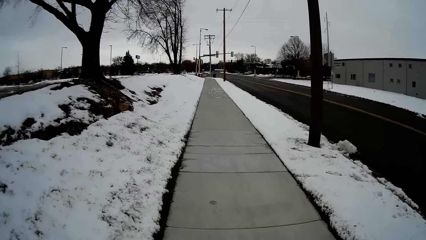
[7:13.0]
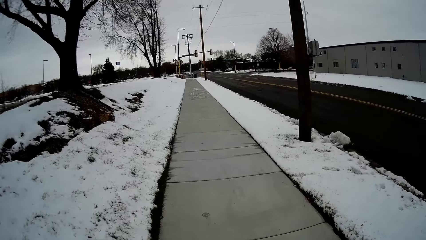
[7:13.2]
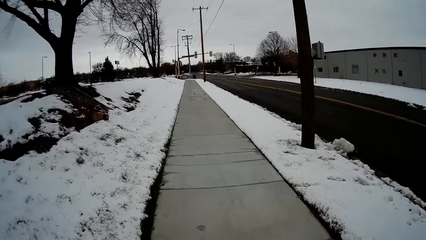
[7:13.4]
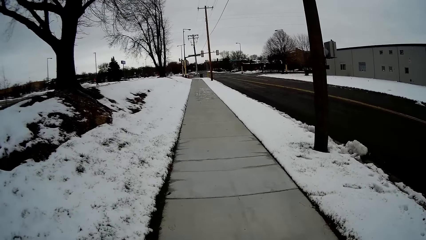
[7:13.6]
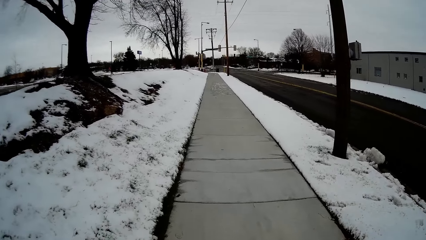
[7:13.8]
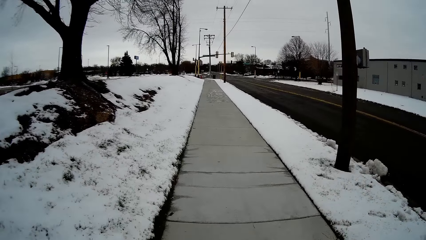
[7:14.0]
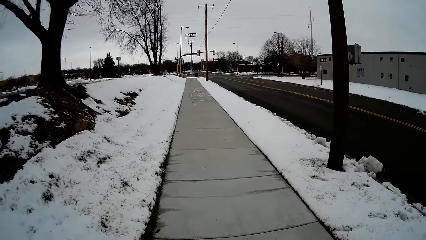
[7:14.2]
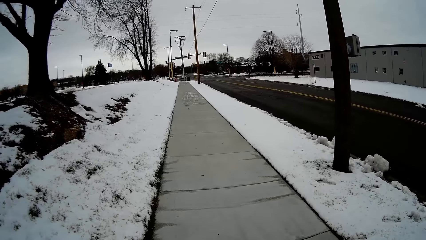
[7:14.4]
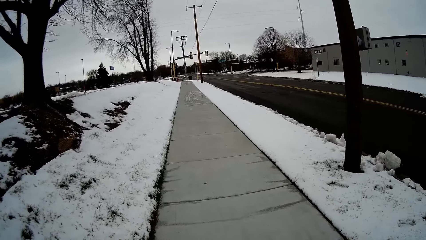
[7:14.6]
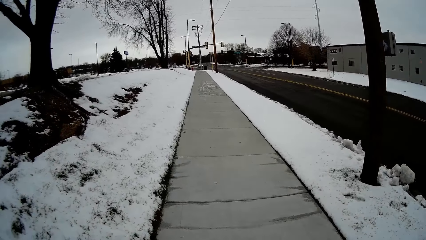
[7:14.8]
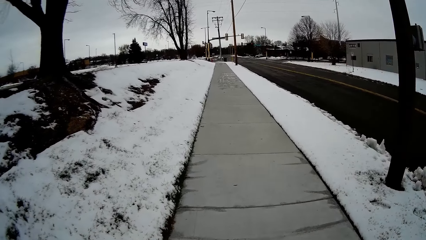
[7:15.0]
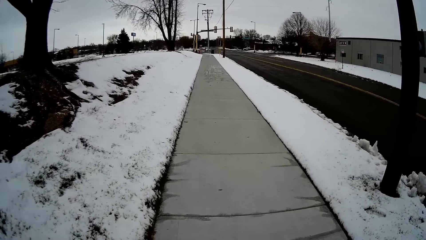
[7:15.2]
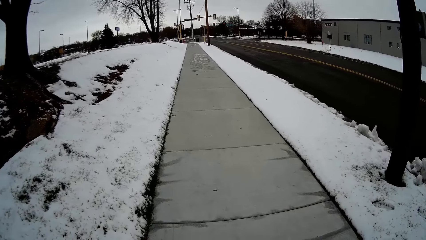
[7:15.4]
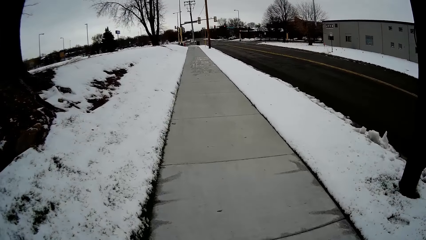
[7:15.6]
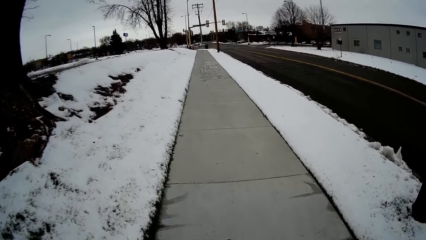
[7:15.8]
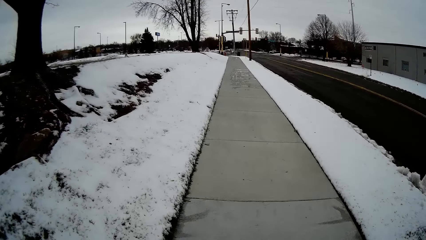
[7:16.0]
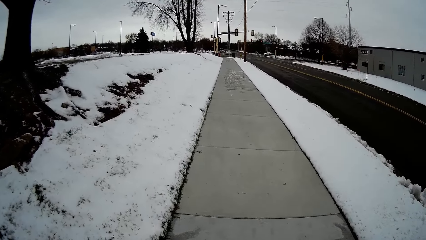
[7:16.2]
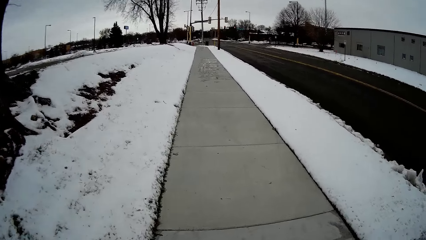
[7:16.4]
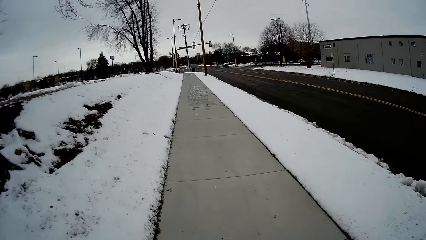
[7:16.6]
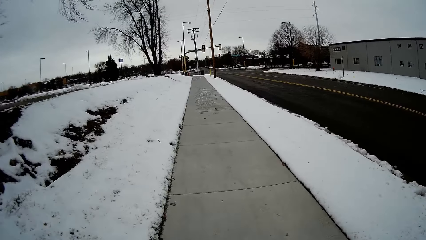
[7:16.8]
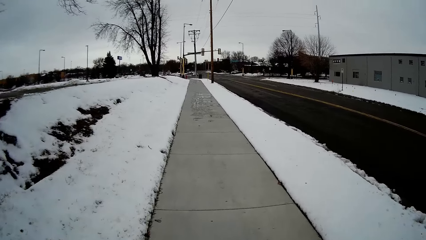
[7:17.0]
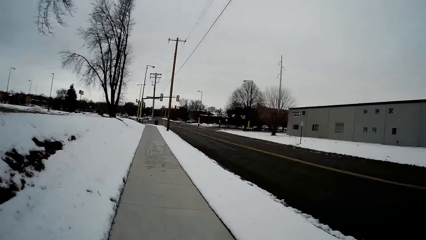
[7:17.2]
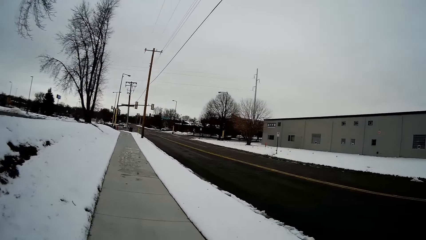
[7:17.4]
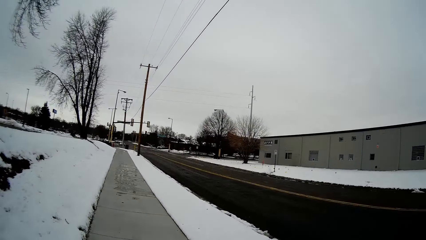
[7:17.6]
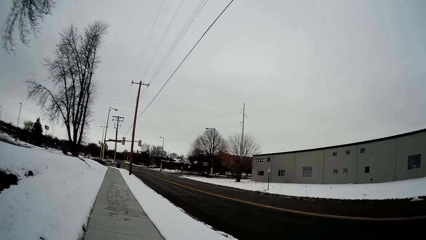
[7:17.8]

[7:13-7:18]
The camera wearer walks on the pavement. They talk with a person.

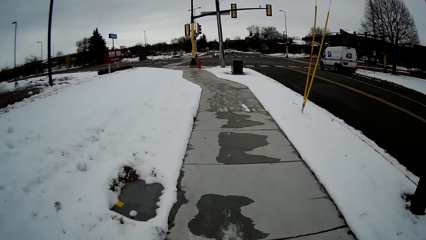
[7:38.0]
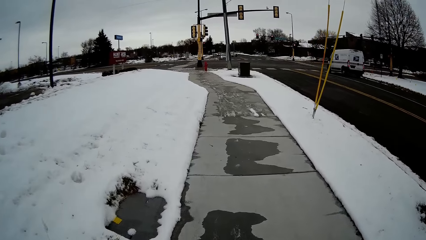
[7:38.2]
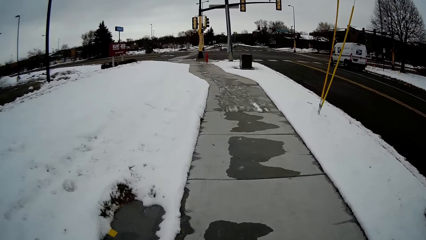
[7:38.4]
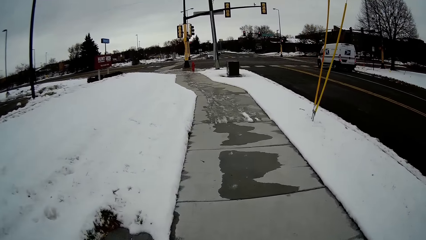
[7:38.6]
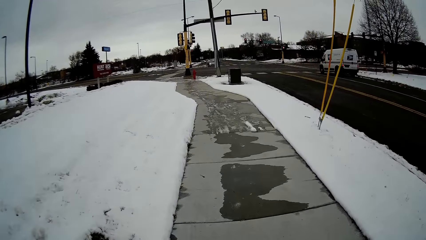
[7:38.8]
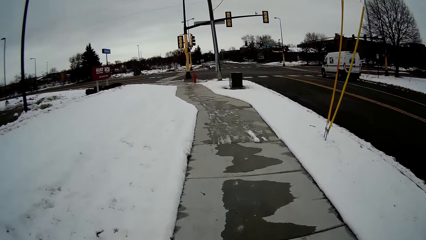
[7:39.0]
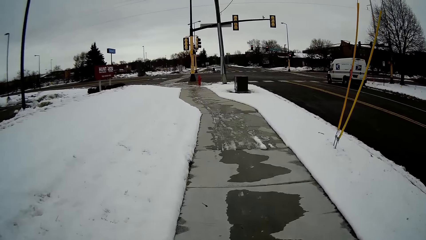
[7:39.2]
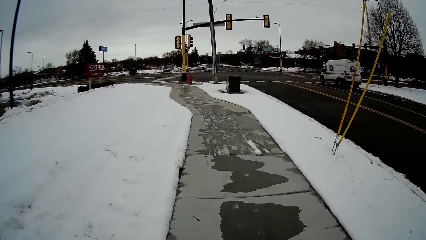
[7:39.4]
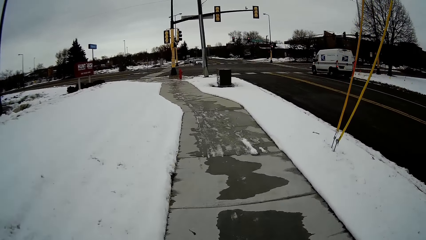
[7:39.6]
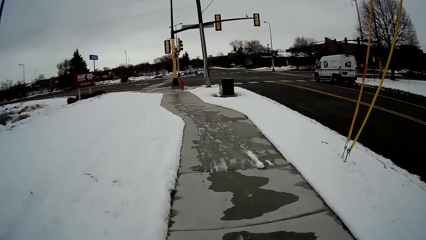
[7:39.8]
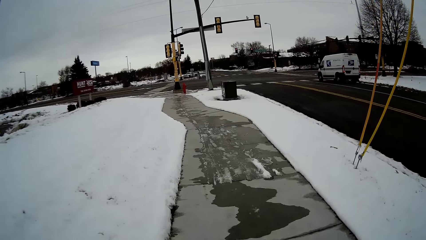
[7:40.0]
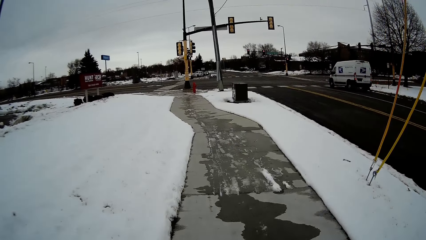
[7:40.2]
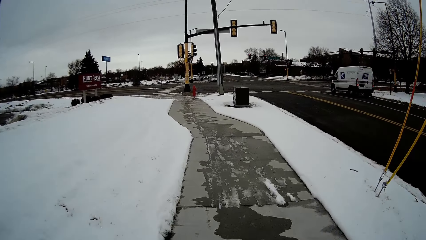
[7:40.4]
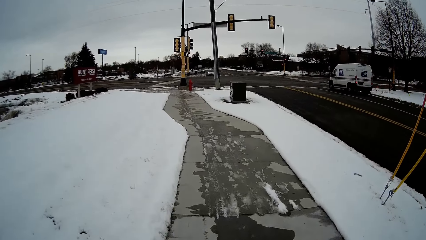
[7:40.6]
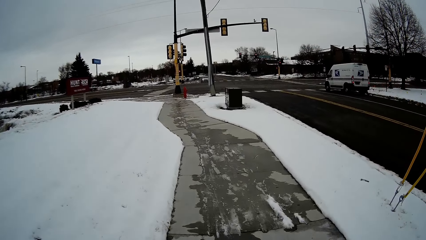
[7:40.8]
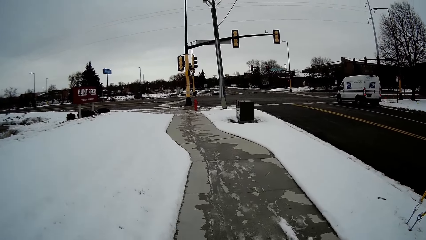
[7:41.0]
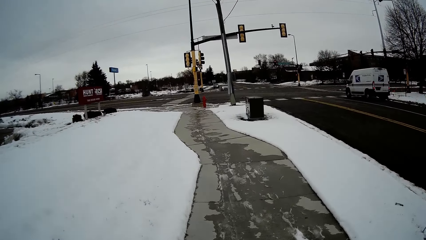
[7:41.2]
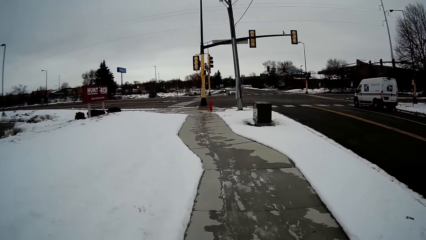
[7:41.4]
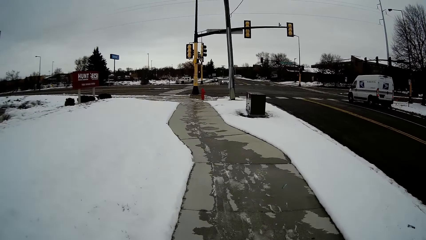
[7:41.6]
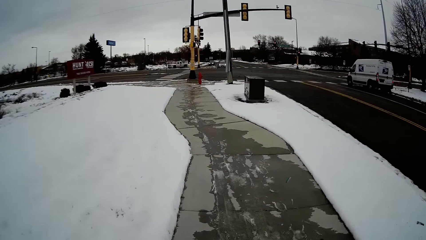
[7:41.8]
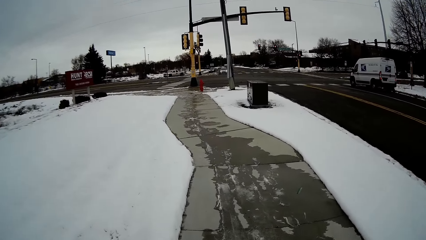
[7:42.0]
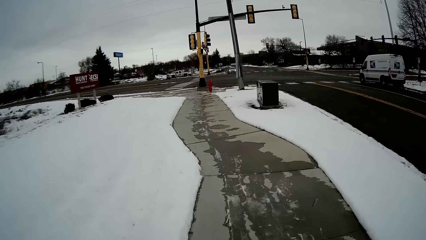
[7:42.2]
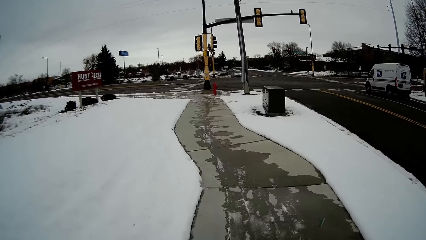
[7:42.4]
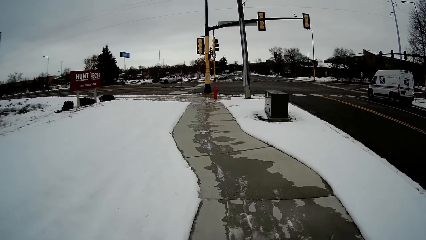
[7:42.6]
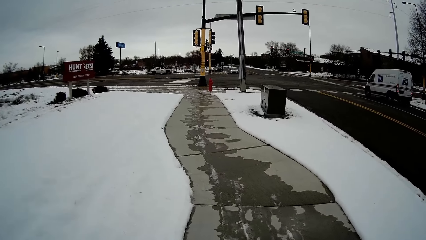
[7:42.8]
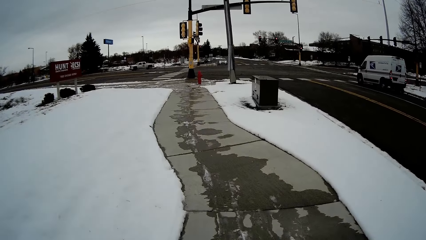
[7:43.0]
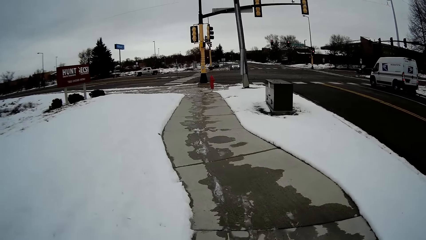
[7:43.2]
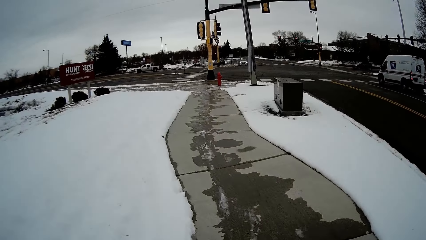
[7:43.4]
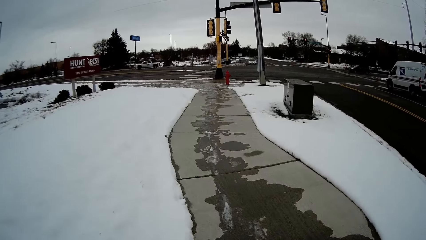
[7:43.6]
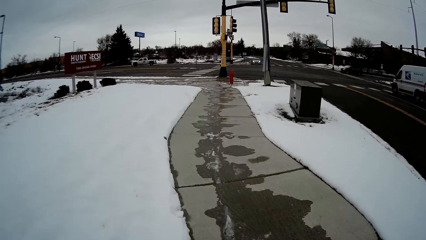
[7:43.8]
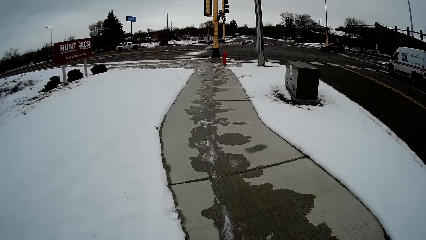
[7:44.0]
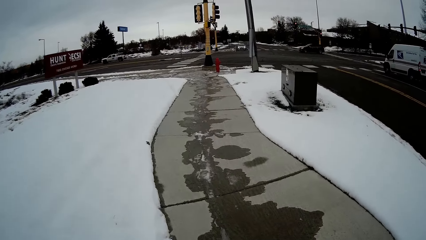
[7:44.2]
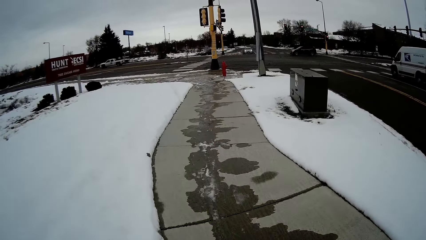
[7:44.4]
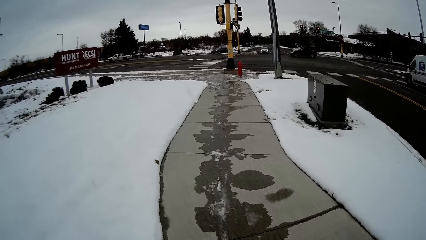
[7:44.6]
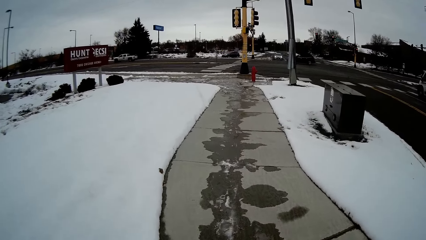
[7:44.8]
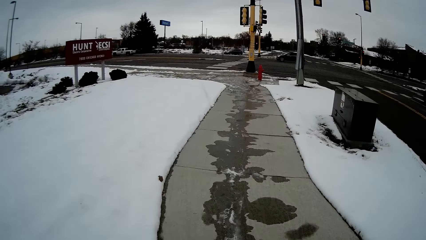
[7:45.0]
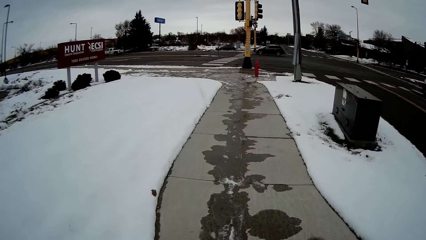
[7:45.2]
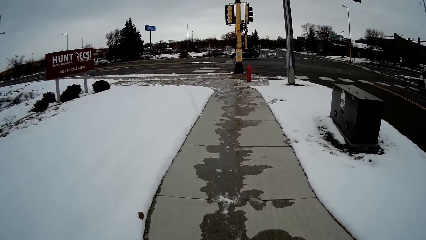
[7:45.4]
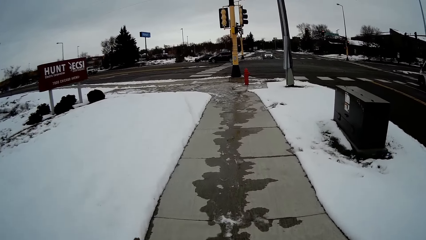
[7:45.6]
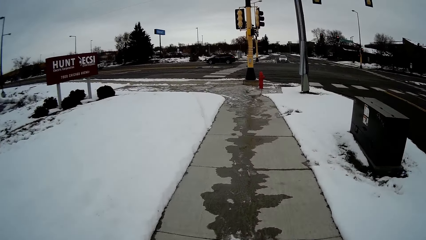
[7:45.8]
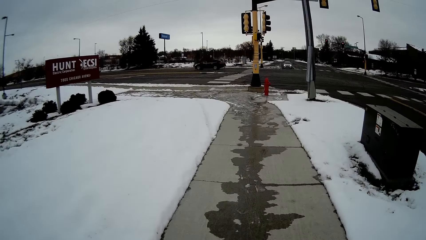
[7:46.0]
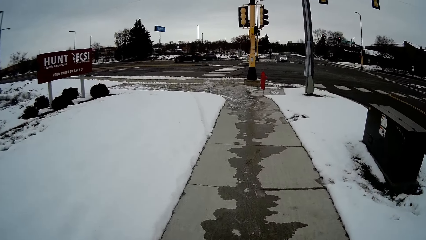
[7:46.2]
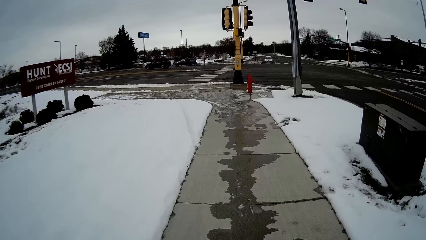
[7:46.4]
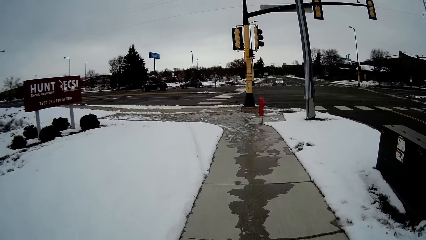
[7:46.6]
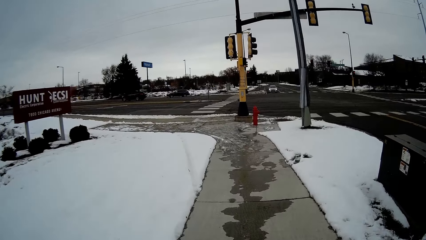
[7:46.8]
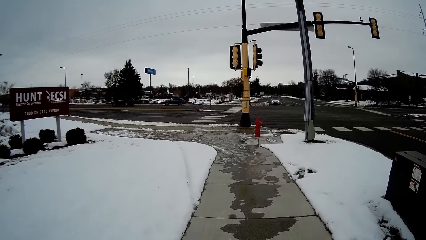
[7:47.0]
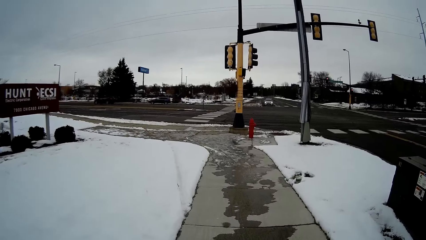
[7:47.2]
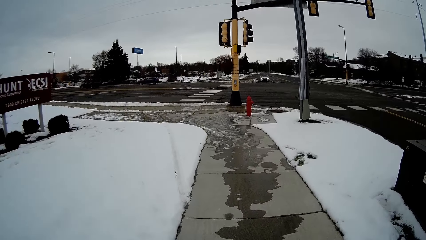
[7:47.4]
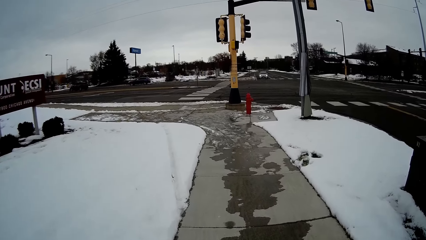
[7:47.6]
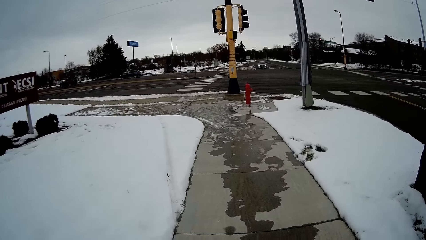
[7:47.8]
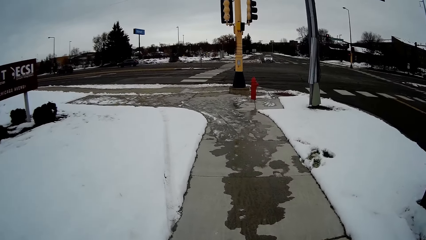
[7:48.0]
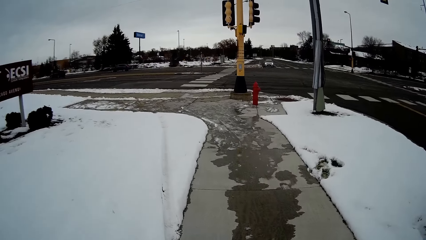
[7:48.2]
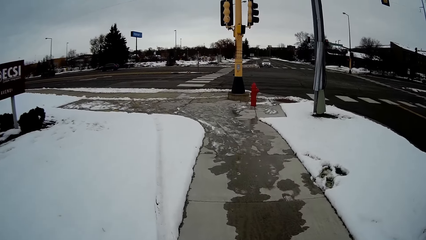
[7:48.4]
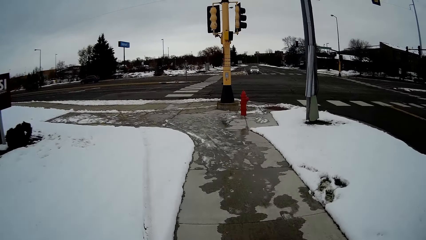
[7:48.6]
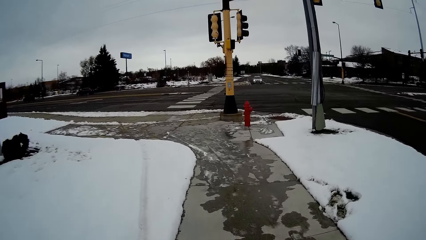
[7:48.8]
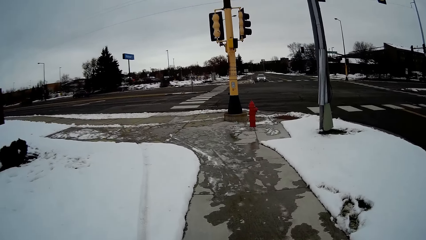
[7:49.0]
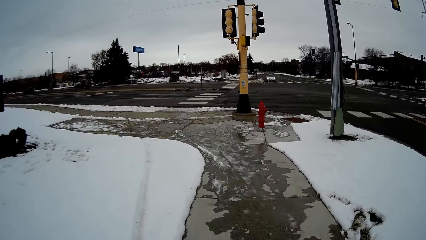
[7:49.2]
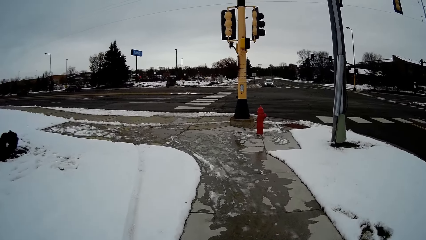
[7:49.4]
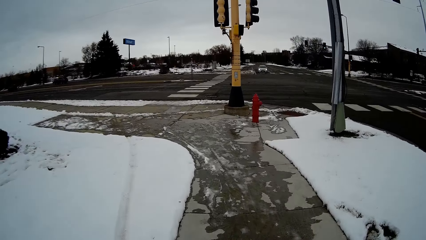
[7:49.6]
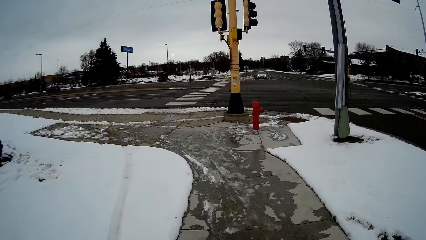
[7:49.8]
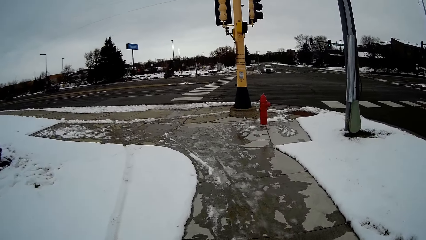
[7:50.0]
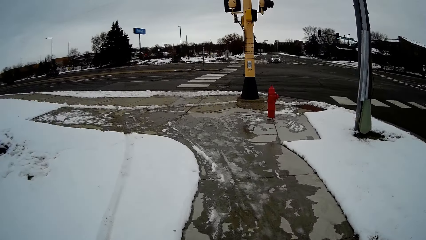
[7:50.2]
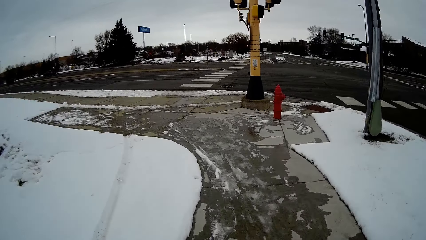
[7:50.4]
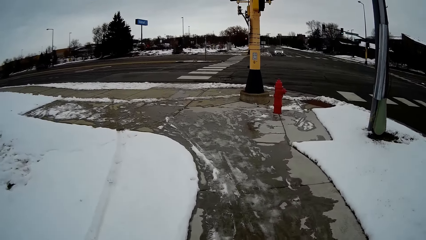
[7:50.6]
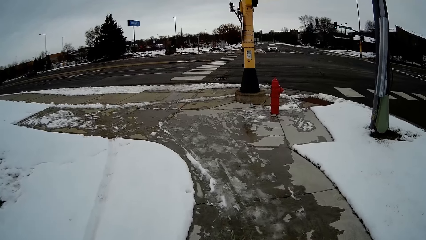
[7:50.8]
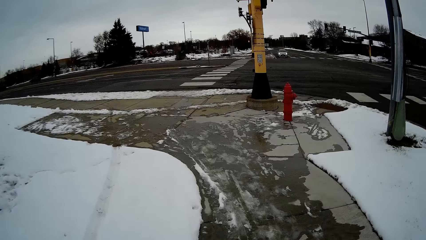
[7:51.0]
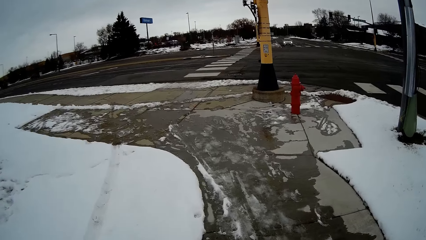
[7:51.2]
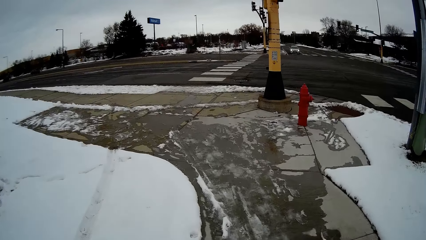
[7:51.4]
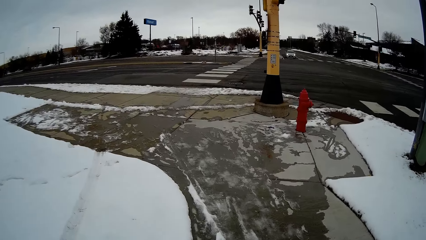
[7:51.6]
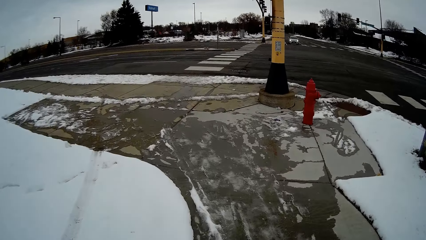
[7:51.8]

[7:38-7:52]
The camera wearer walks on the pavement. They walk along the road with a man. They walk on the pavement.
